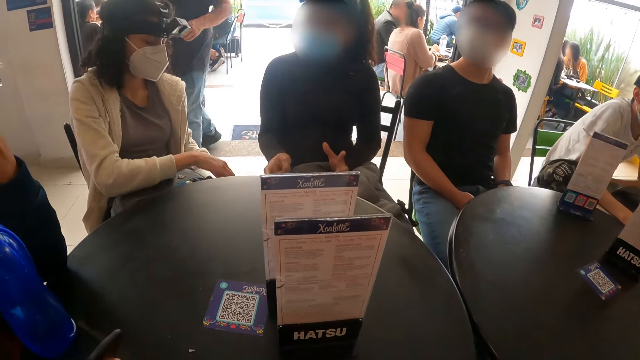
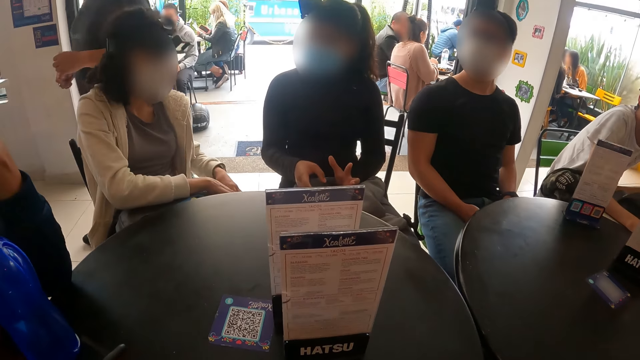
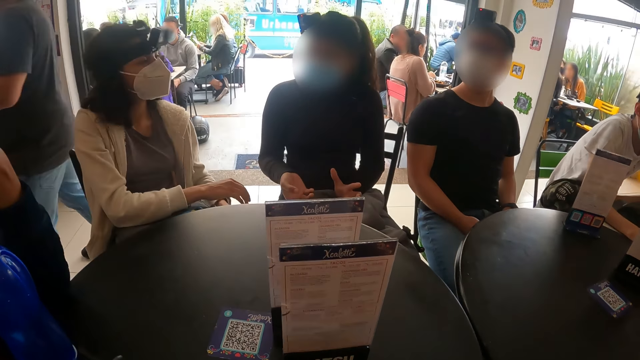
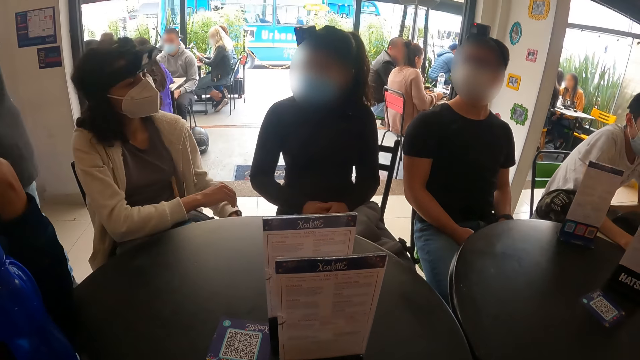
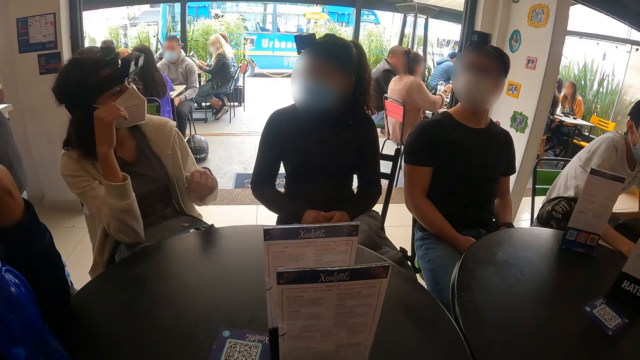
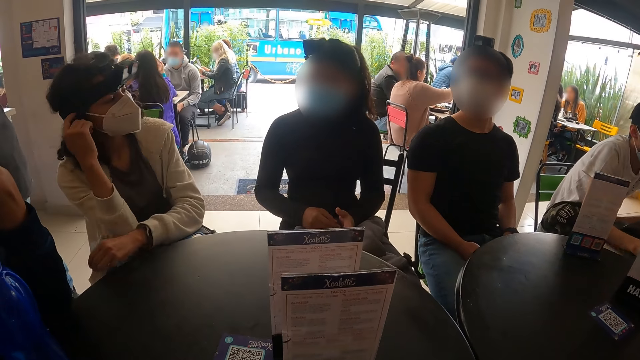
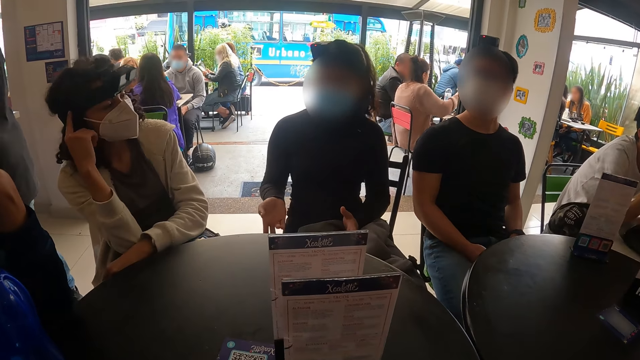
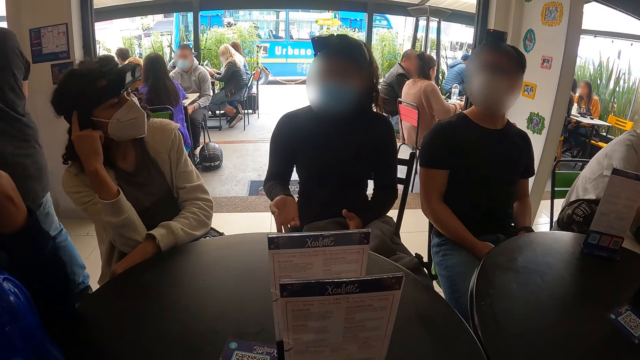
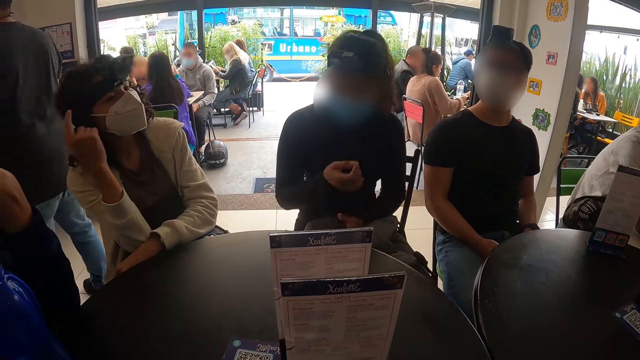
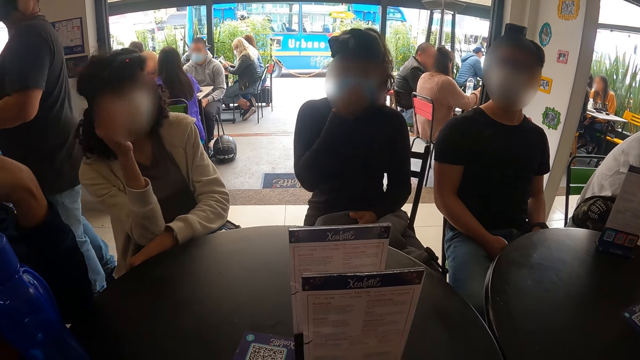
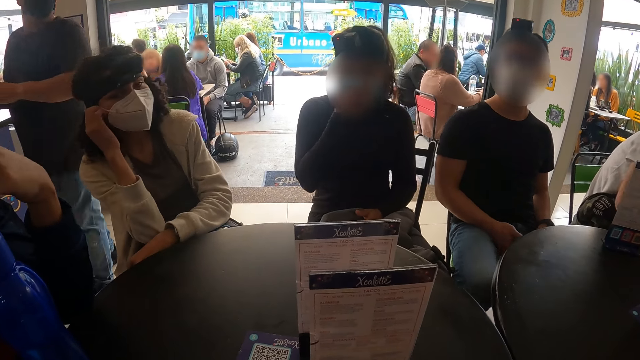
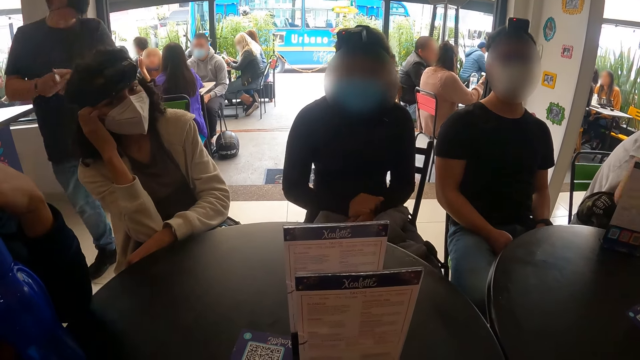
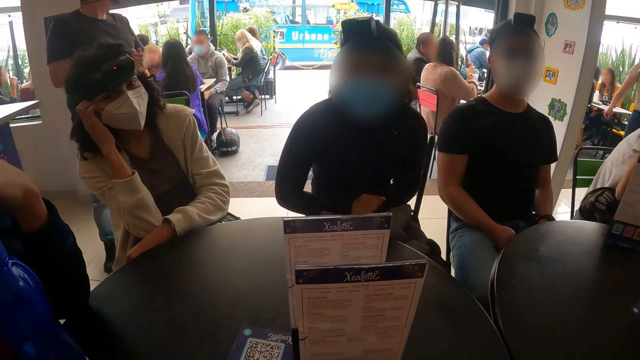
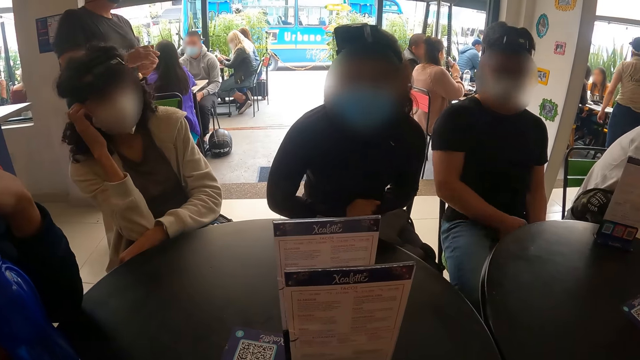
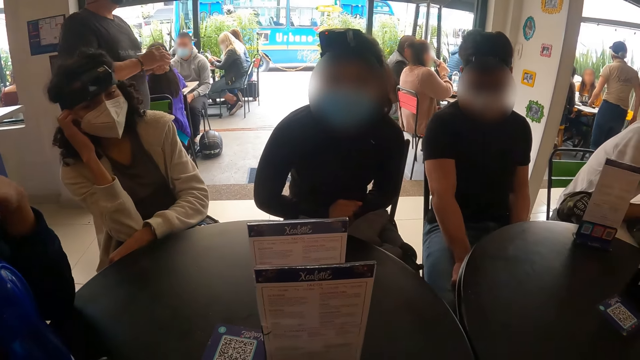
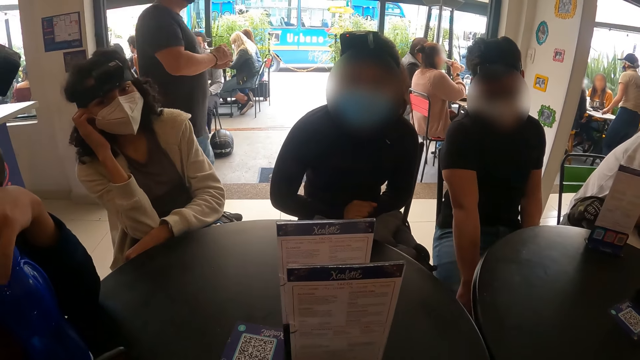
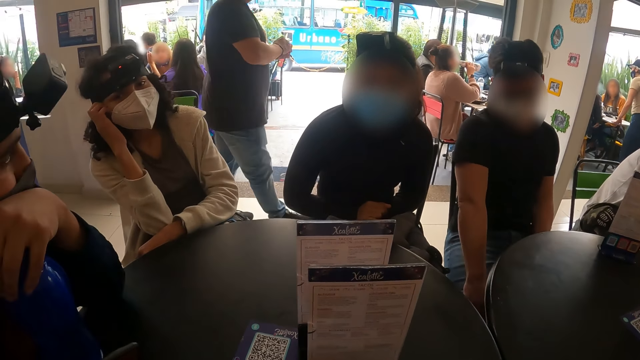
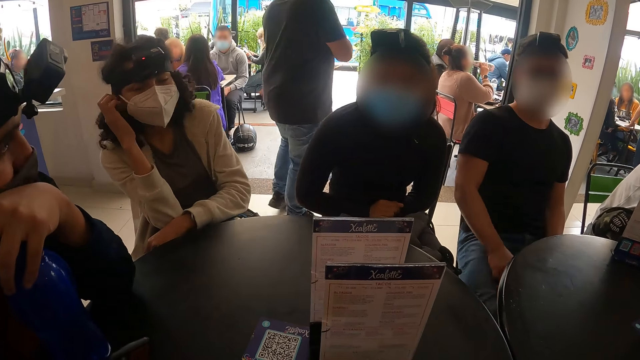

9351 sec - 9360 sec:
The woman converses with another woman.

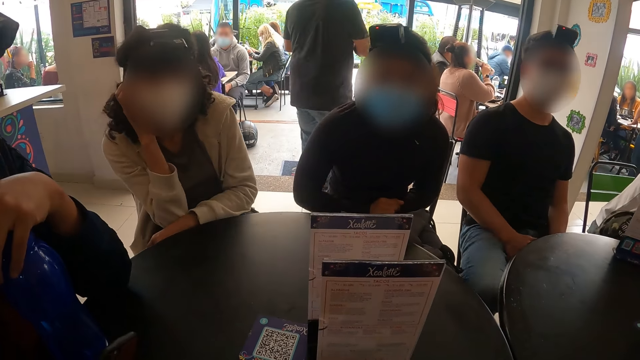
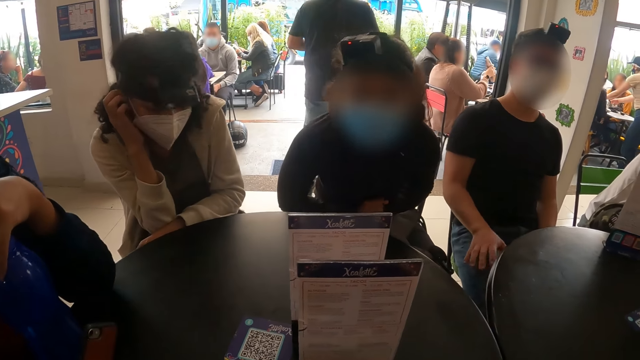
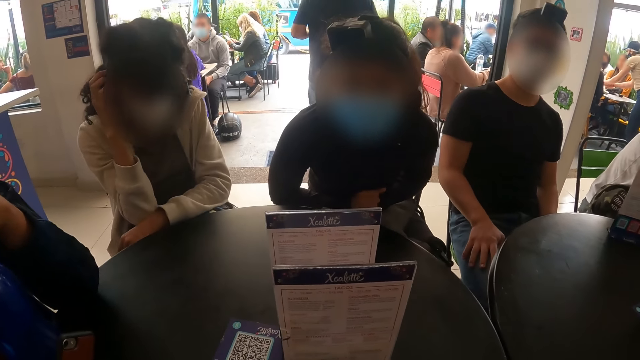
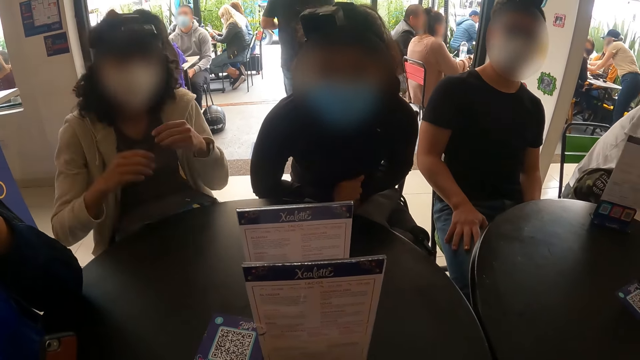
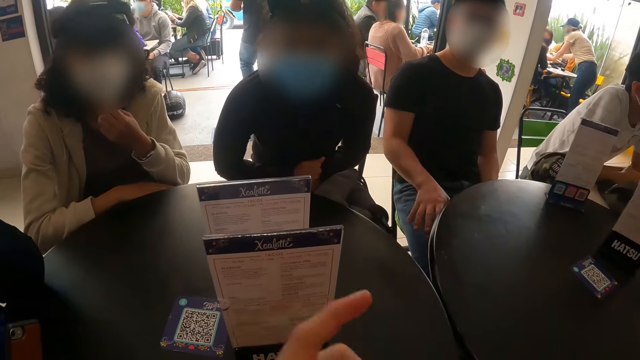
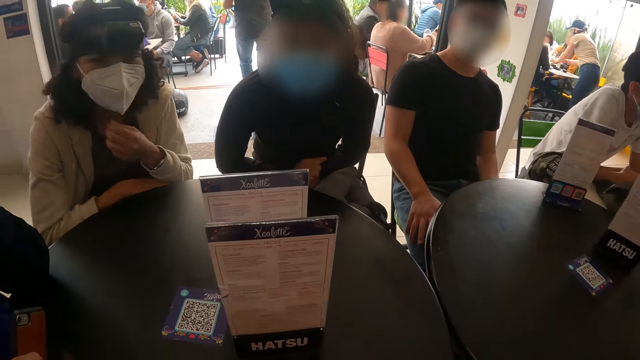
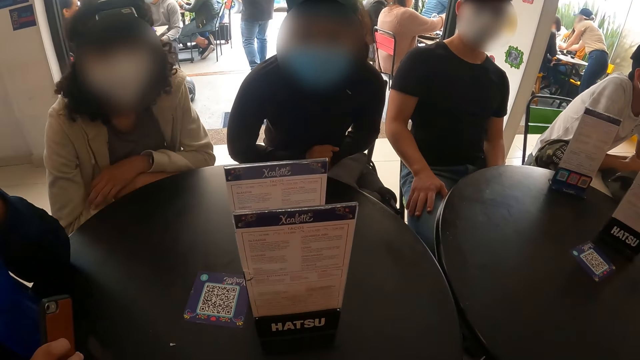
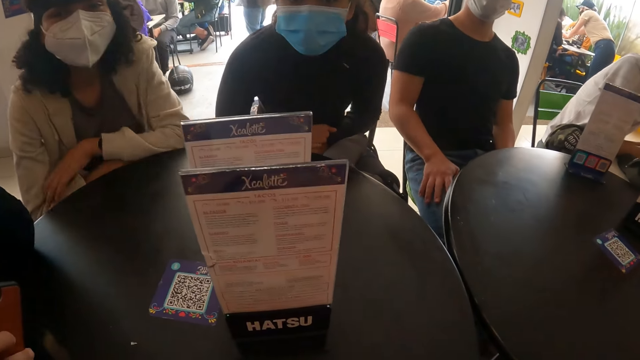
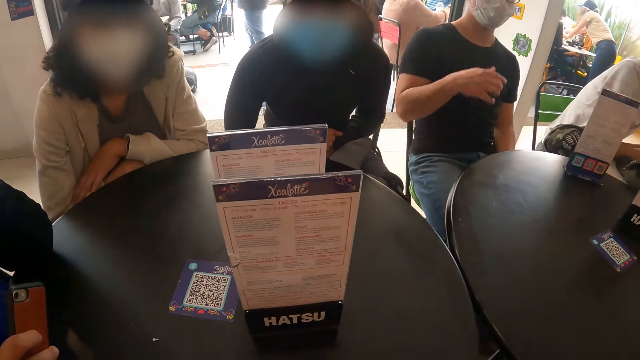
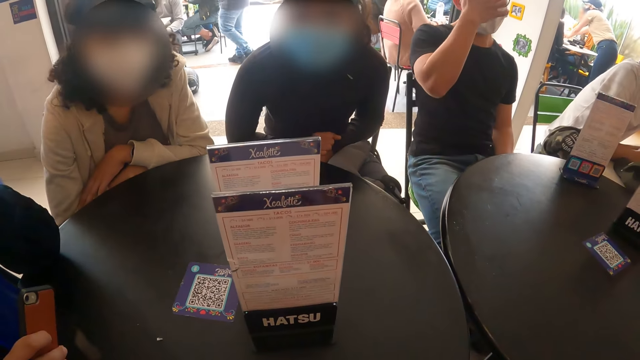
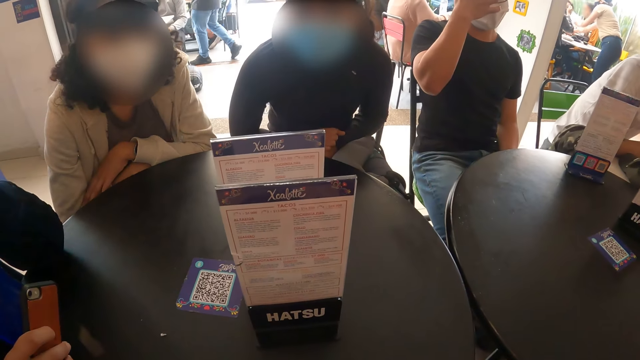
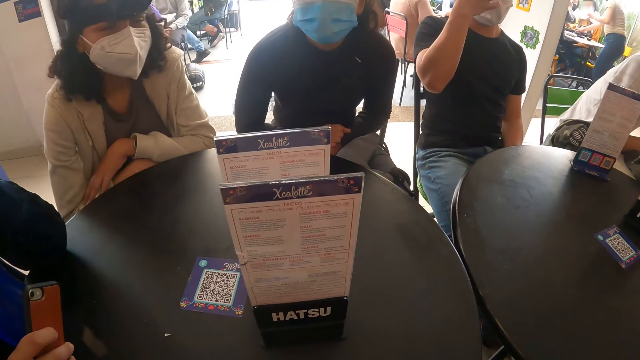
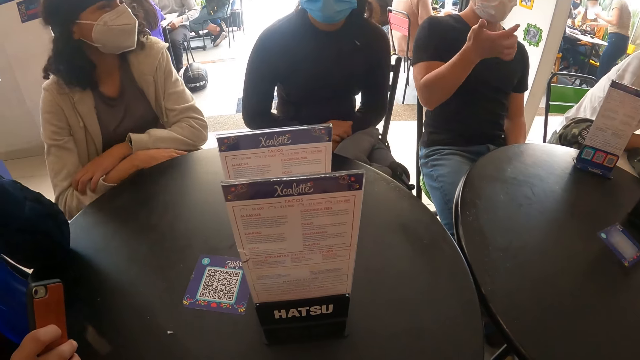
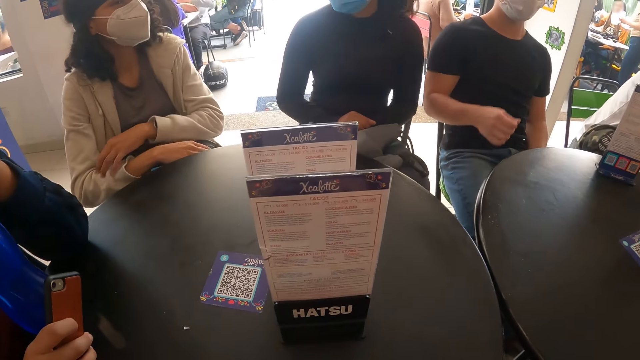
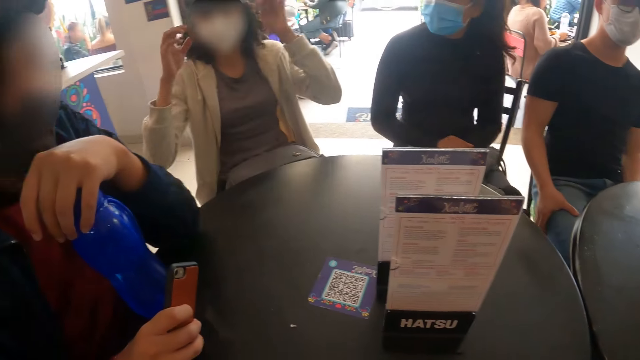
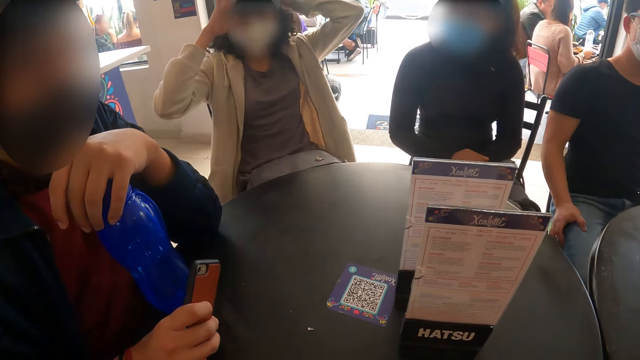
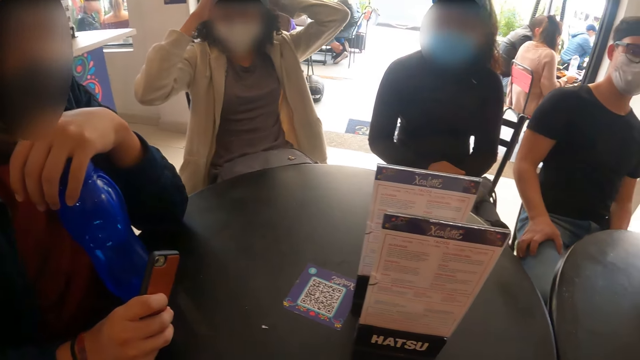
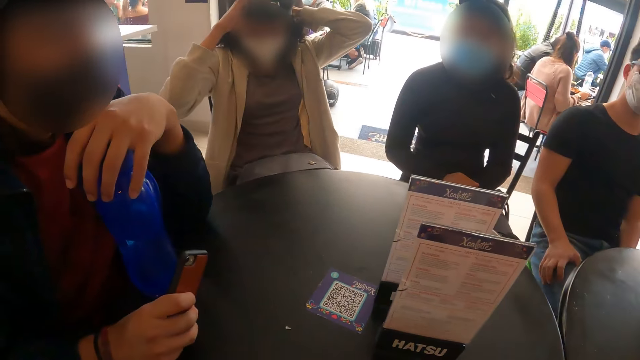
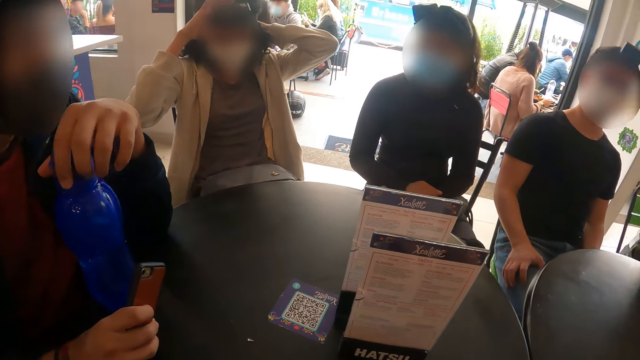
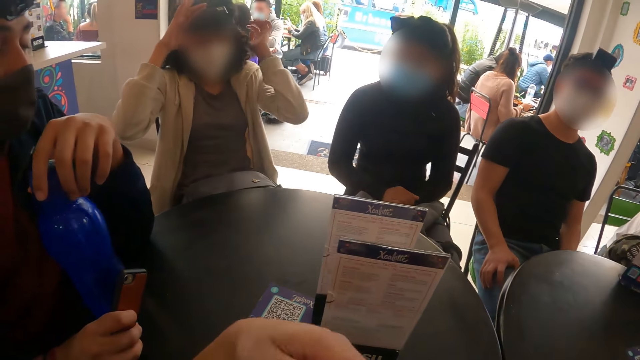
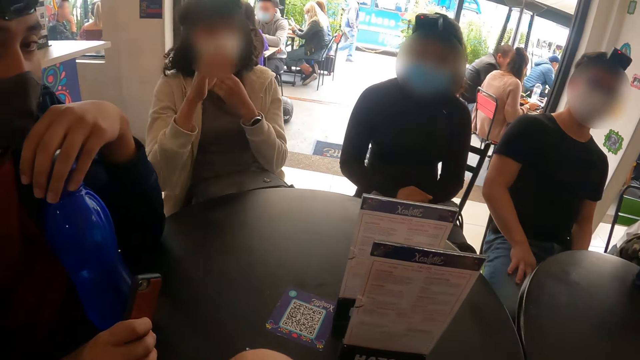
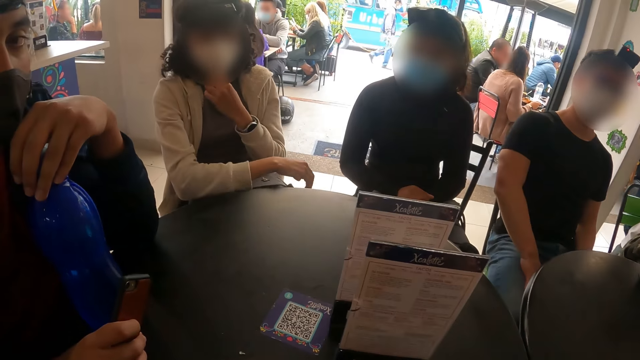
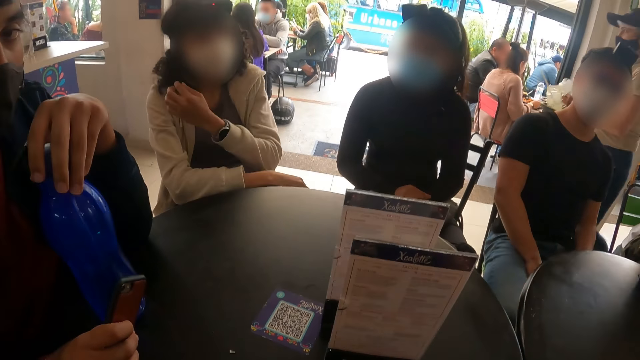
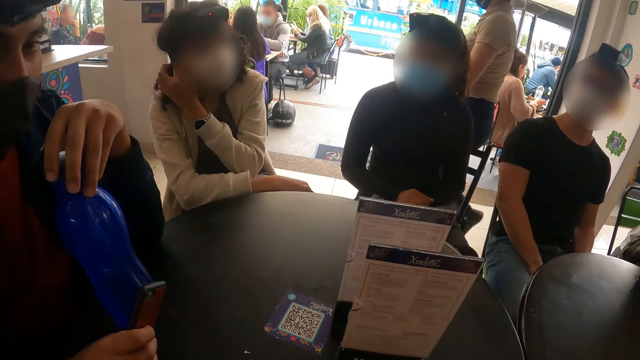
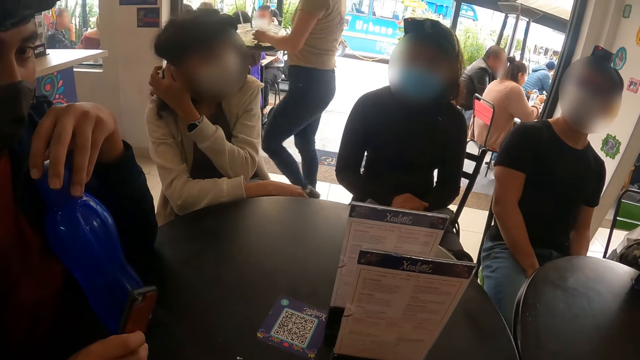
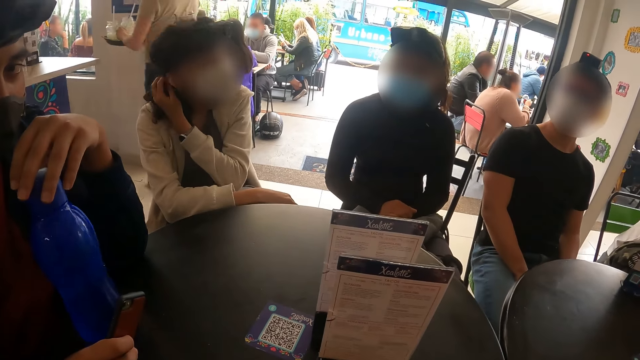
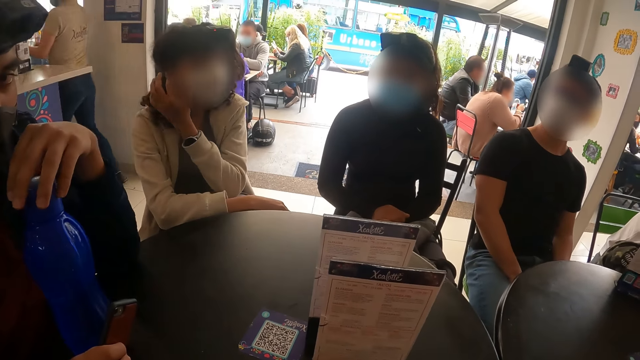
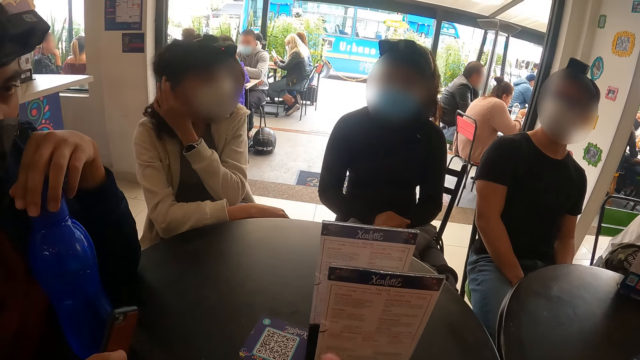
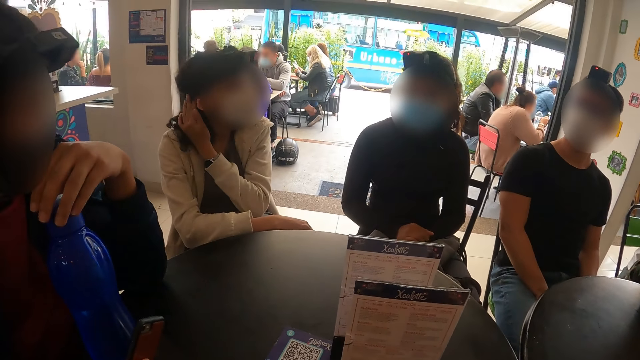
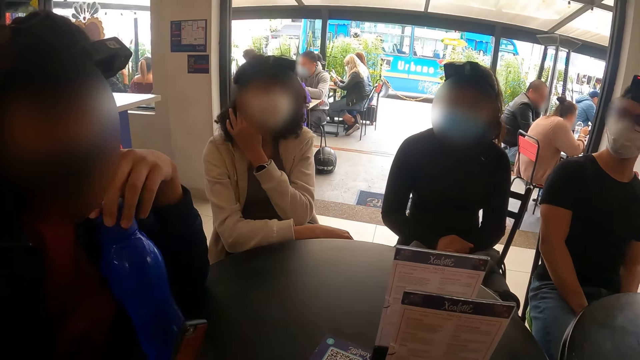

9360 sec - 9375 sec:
The camera wearer converses with the woman.
